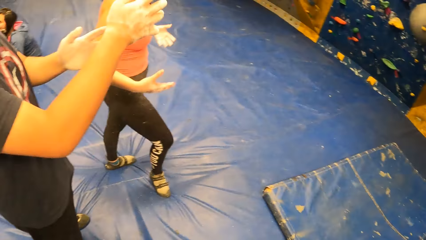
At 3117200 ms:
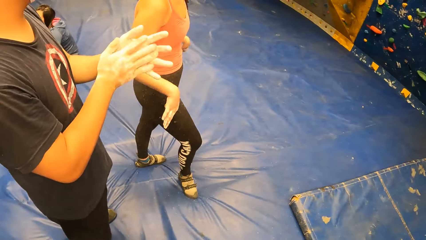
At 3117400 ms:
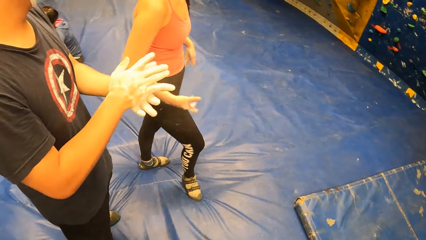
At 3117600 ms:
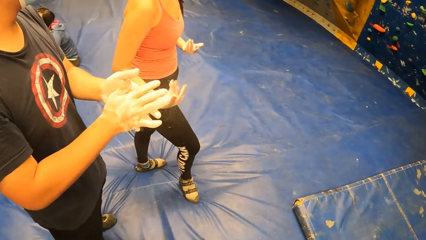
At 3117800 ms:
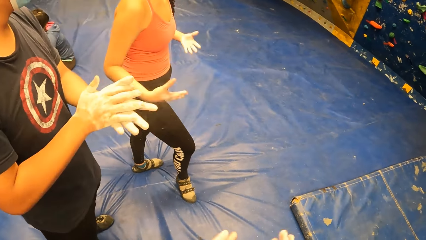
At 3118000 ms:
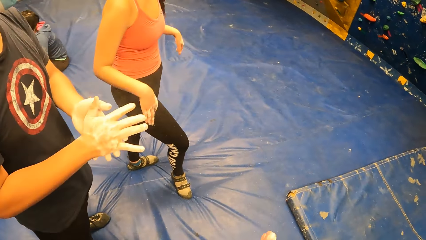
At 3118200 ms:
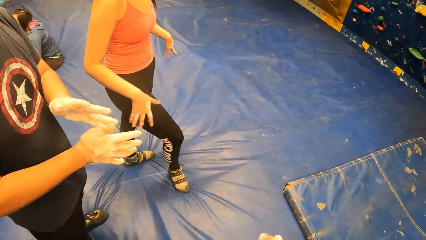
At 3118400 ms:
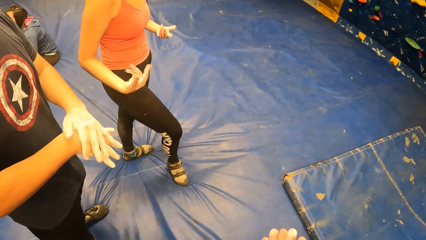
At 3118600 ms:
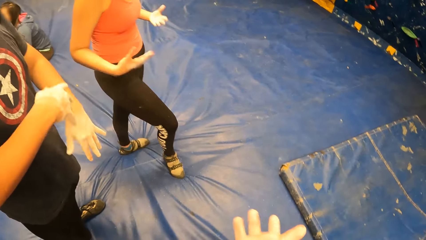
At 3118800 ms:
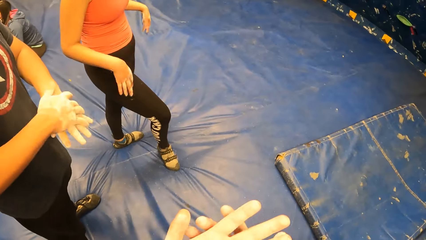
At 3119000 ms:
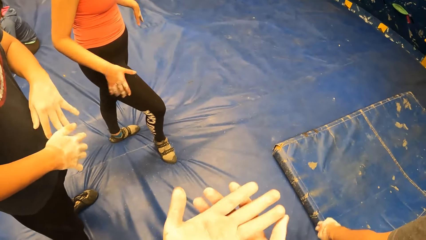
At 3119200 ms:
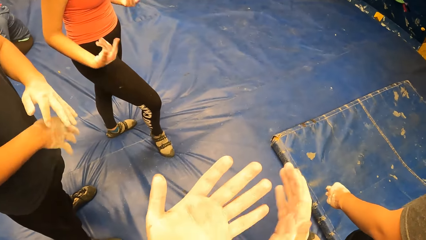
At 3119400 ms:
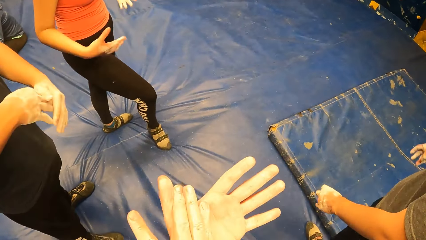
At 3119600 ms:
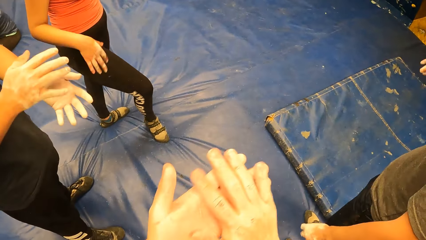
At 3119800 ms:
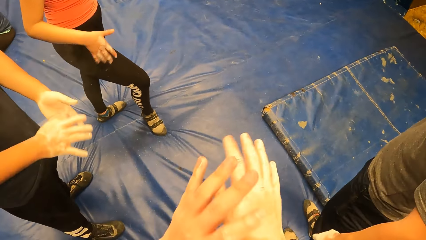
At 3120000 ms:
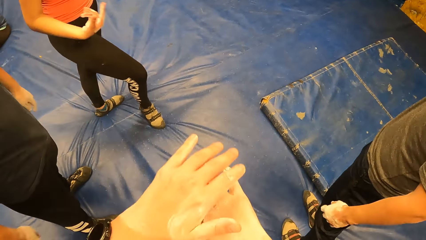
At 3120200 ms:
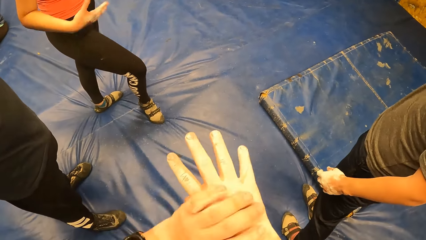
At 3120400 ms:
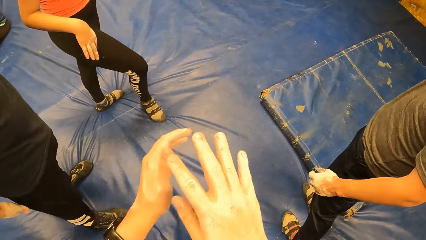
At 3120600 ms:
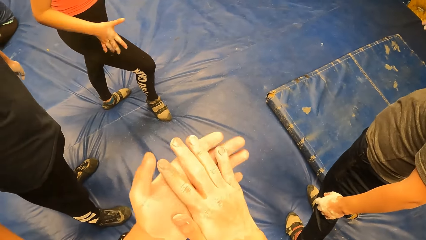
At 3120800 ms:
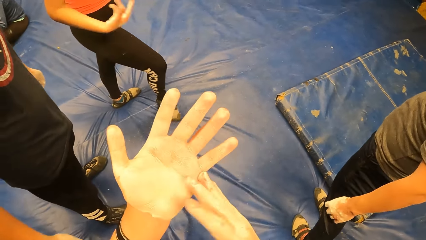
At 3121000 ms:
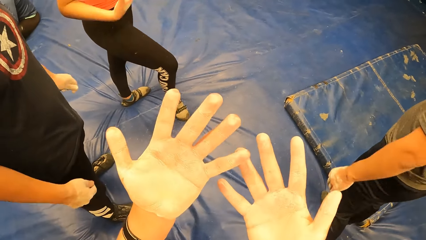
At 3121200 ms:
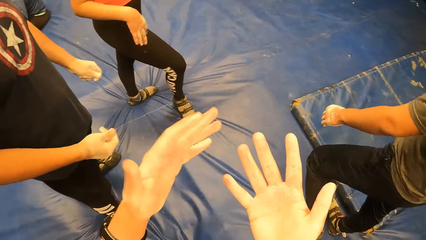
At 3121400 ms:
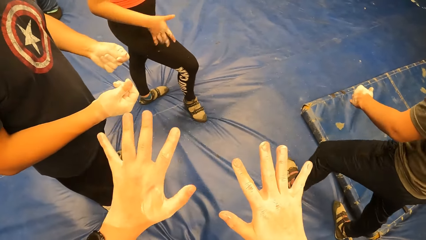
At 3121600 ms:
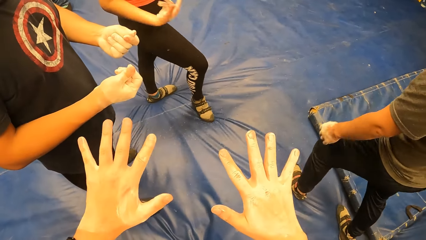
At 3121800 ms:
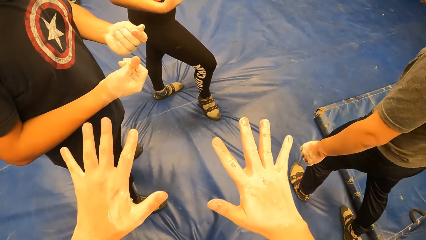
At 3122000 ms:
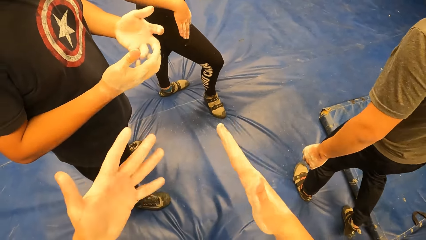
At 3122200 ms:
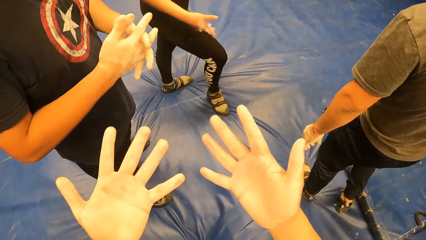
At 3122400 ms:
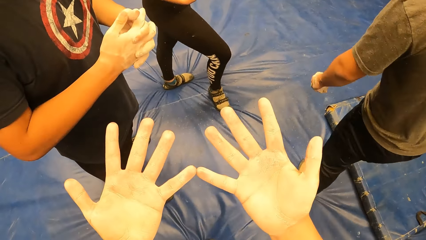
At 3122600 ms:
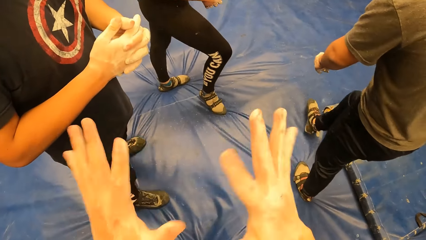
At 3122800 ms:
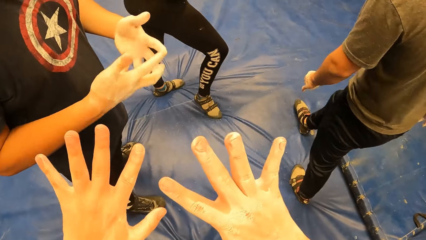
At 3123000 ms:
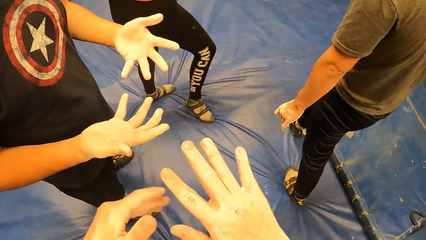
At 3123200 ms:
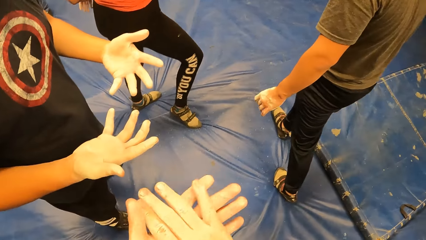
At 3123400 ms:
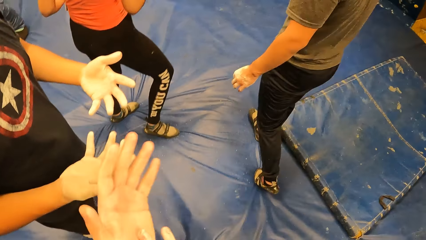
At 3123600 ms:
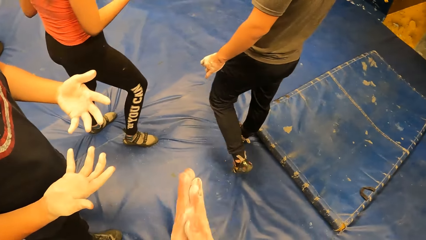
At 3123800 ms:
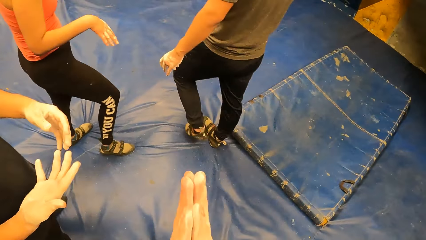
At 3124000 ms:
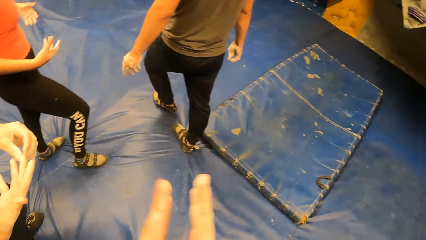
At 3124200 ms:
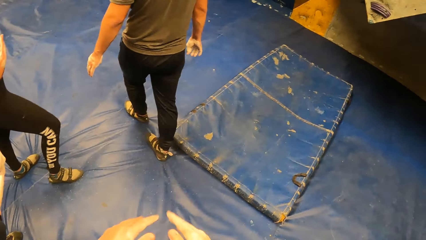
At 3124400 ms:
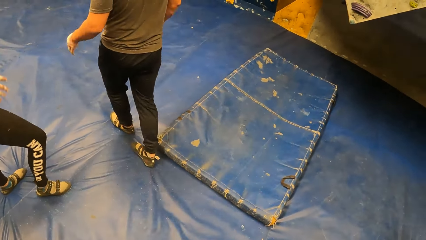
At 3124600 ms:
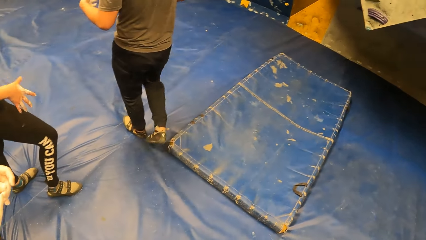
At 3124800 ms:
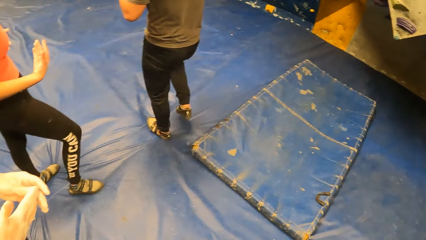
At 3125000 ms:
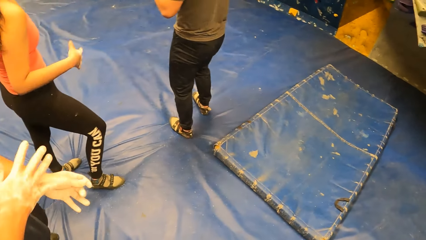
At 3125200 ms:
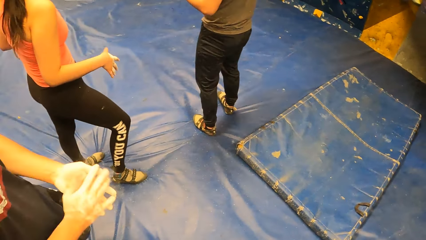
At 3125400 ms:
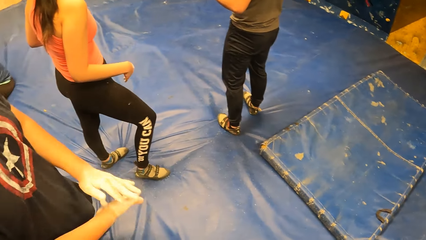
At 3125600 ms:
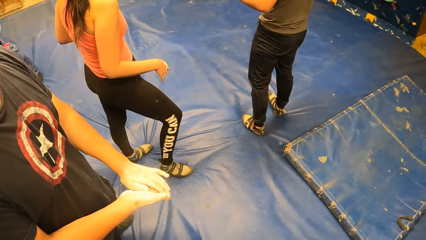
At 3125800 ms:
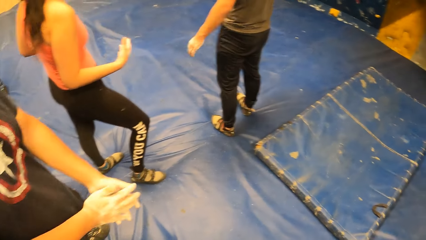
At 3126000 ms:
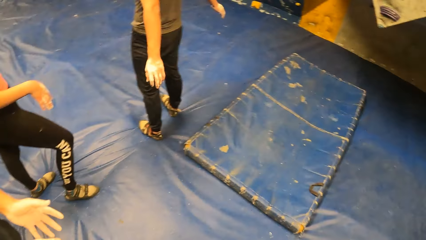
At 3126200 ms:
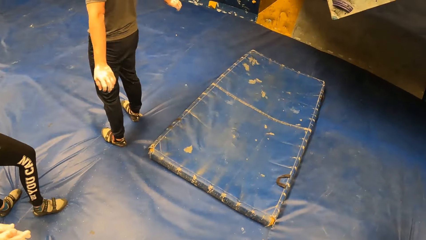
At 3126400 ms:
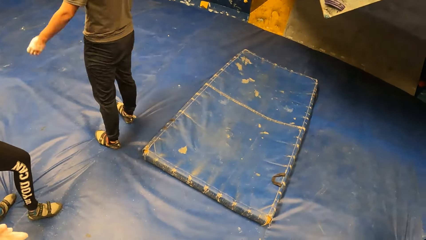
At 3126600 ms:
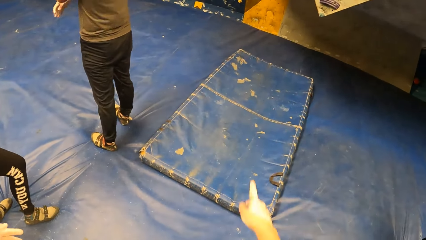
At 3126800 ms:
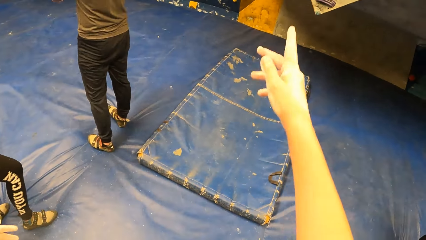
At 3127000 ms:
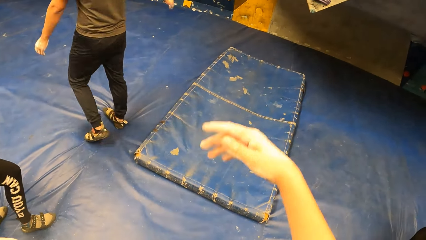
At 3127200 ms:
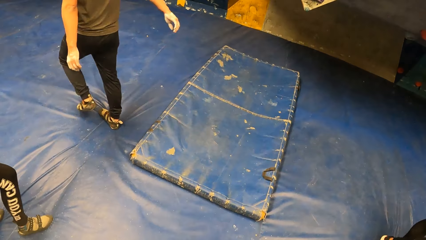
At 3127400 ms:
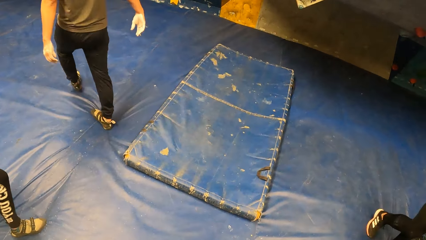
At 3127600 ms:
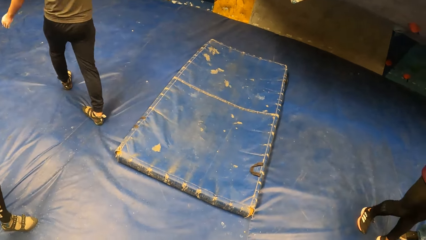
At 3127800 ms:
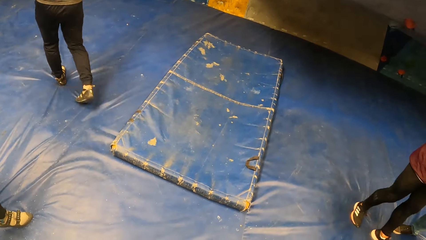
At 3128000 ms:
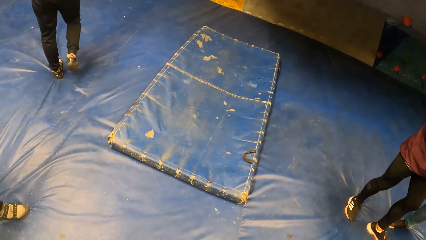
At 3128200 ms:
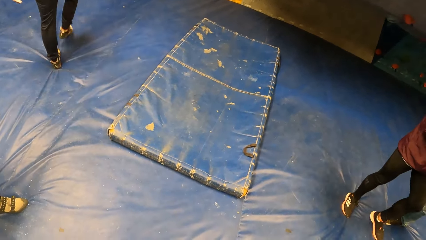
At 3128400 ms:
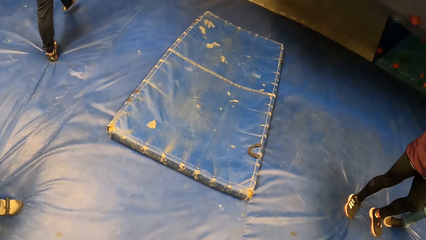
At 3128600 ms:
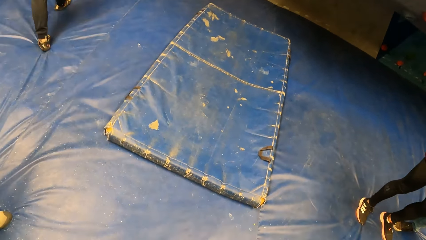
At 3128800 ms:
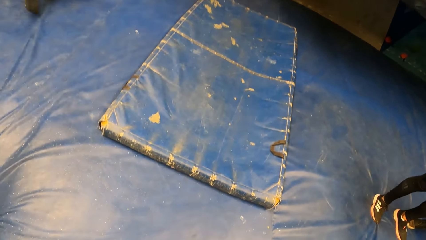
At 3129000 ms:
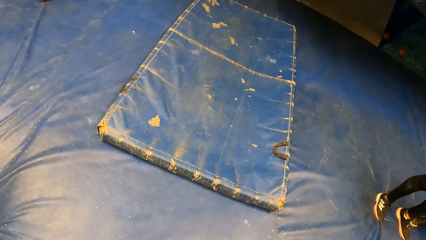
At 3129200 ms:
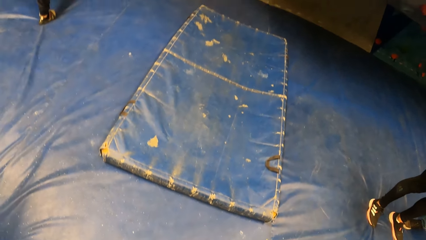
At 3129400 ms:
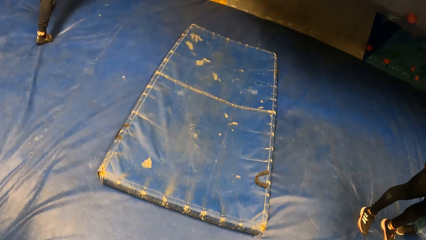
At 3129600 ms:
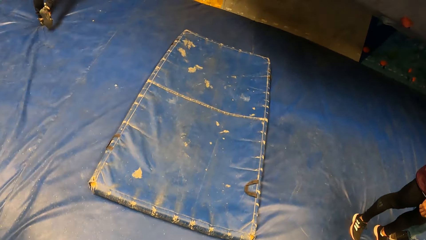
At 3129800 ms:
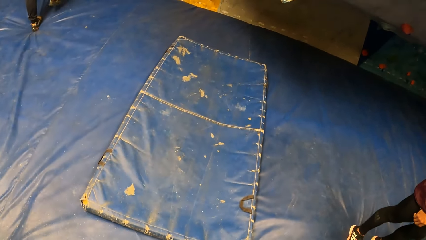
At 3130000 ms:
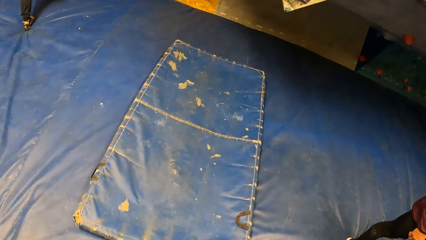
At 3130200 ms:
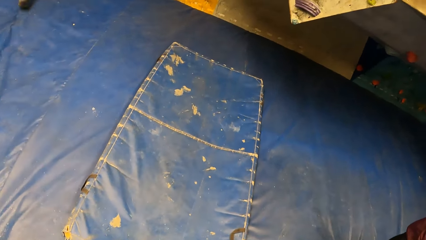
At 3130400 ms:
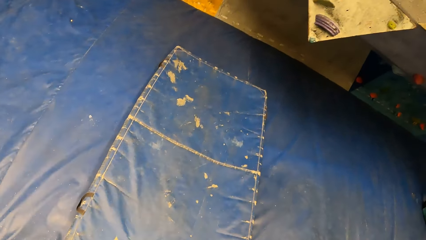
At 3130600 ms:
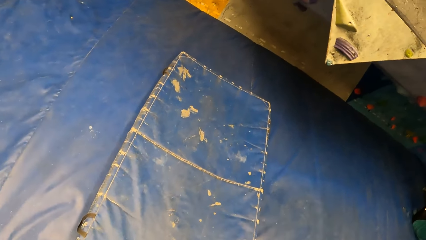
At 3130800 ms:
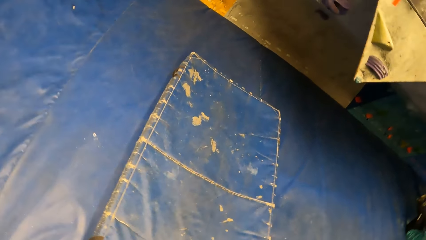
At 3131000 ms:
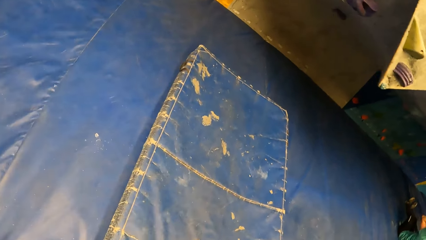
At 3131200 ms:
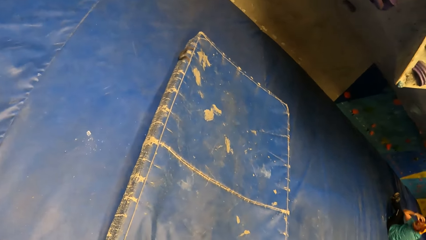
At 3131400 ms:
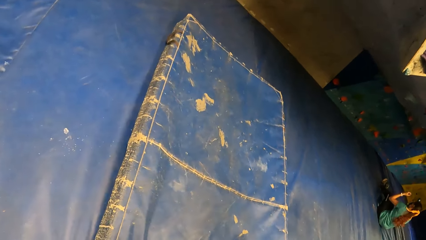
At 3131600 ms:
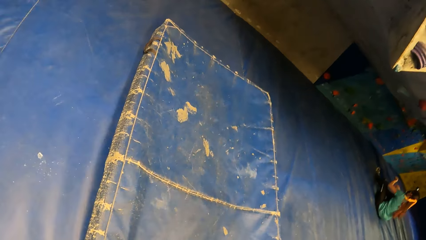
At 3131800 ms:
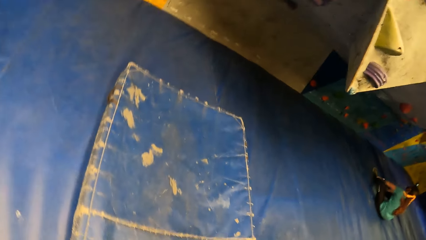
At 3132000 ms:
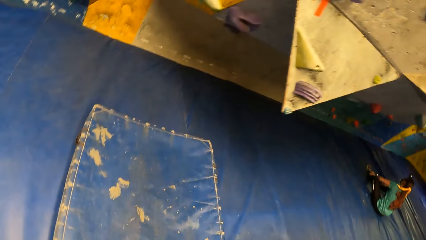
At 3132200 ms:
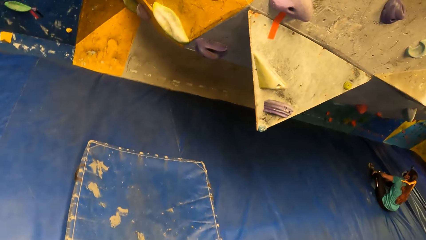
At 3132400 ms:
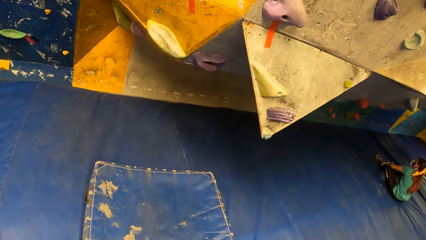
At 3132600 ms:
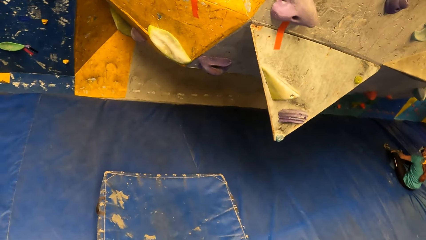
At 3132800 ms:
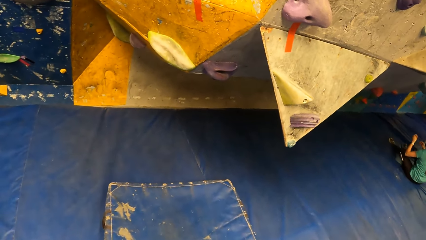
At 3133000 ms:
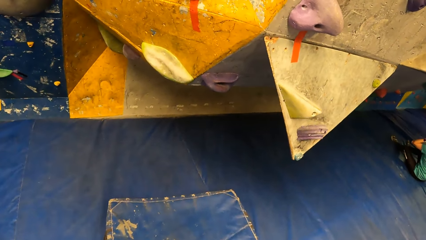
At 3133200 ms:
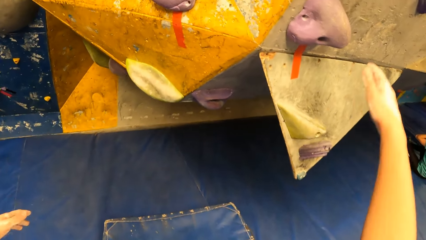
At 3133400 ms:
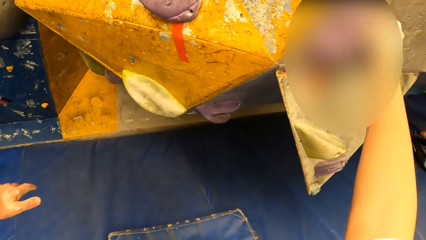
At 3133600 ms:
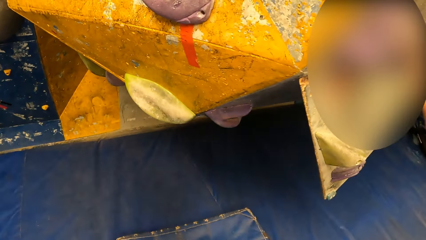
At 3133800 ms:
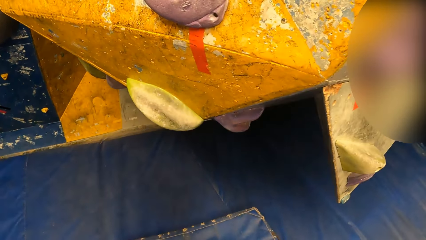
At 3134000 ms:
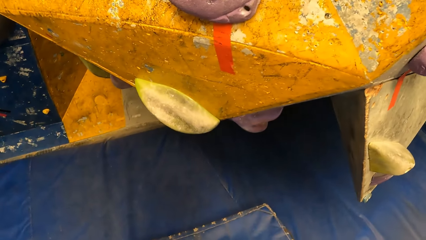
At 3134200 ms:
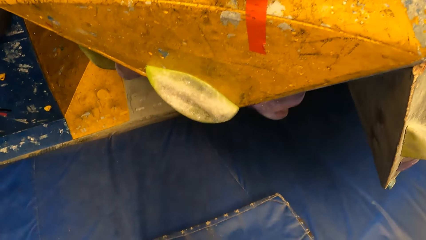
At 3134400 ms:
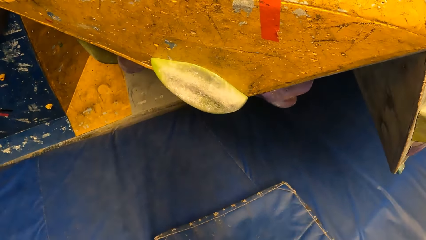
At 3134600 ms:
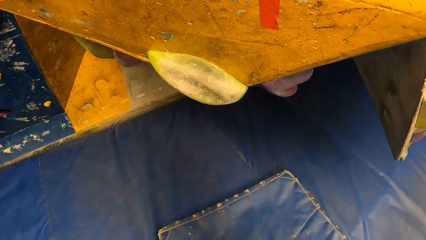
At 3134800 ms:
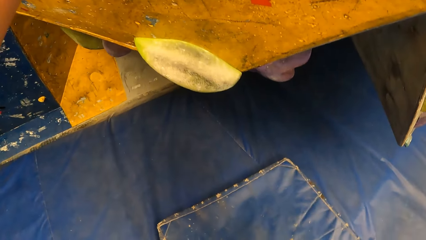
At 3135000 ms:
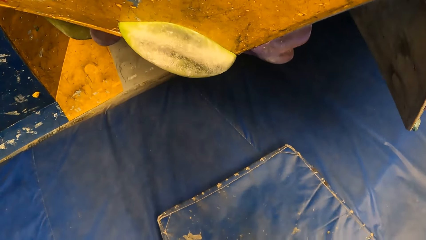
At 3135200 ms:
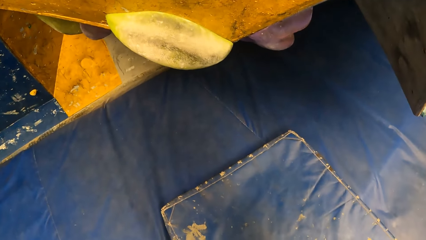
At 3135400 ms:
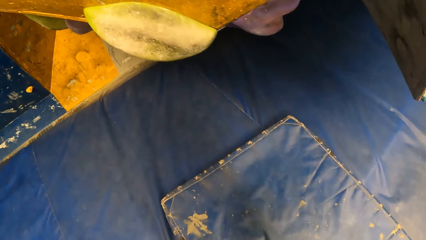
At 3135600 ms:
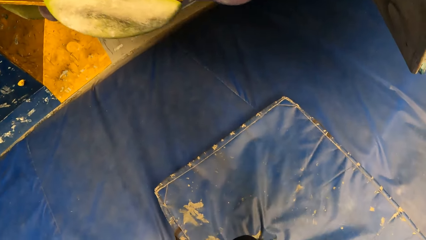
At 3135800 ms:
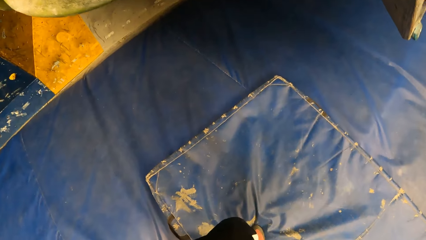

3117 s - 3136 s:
A male rubs oil in his hands. The camera wearer rubs oil in his hands. The male stretches his hands. The camera wearer looks at his hands. The male holds his hands together and looks at his hands. The camera wearer claps his hands. The male rubs off his hands. The camera wearer points his right finger towards the bouldering wall. He walks towards the bouldering wall. He touches the climbing rock.
